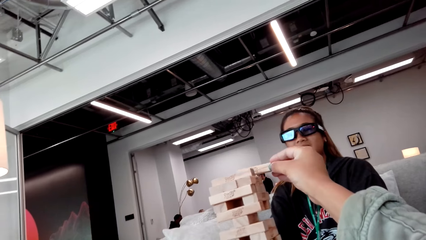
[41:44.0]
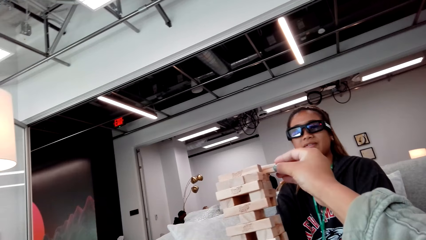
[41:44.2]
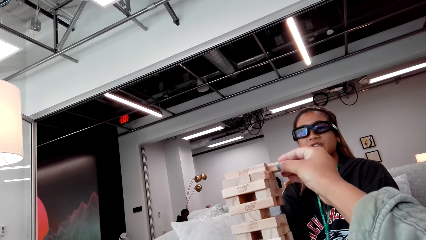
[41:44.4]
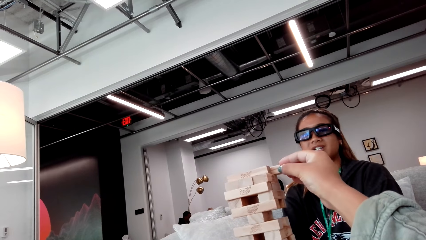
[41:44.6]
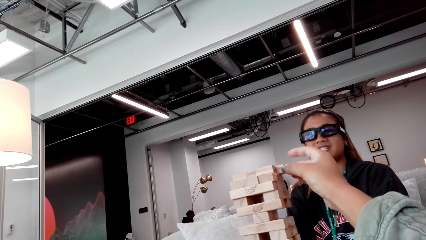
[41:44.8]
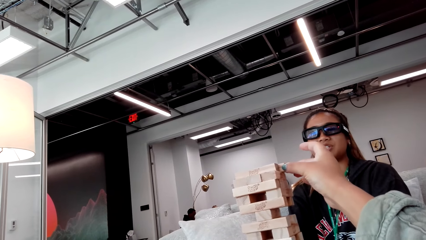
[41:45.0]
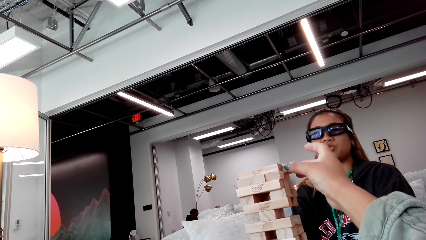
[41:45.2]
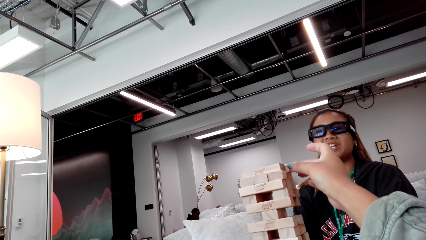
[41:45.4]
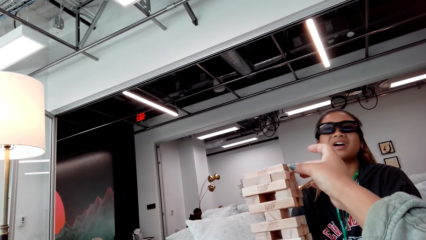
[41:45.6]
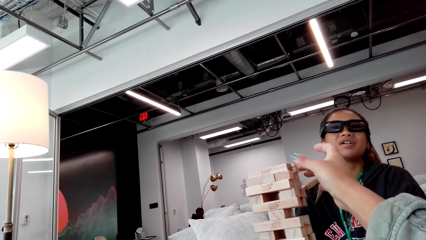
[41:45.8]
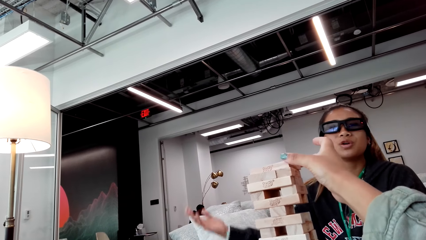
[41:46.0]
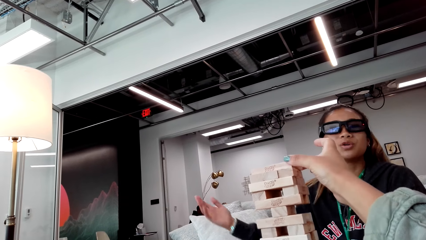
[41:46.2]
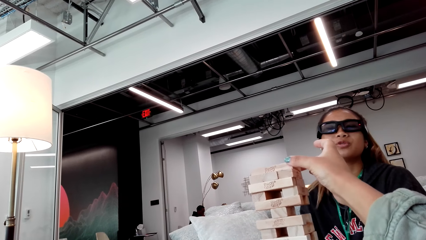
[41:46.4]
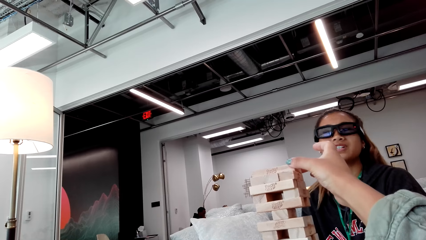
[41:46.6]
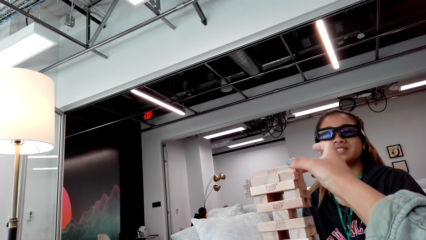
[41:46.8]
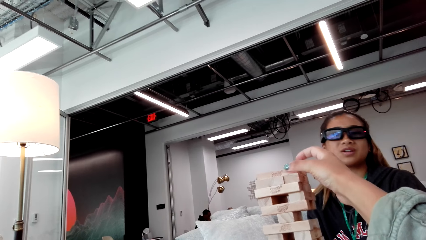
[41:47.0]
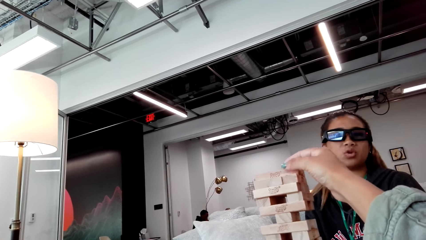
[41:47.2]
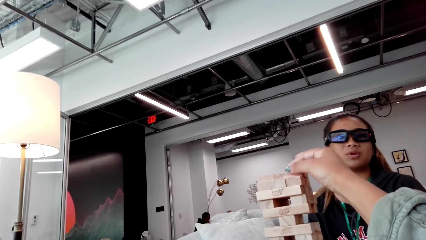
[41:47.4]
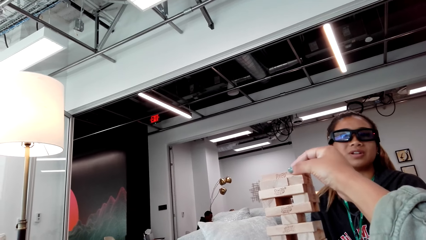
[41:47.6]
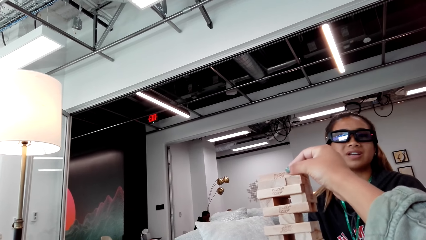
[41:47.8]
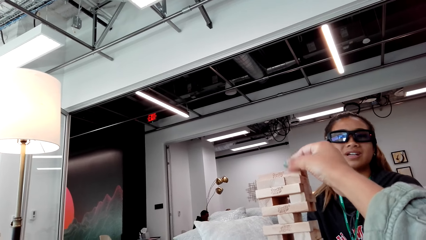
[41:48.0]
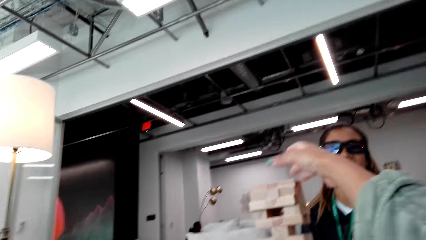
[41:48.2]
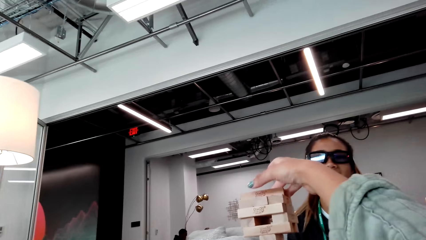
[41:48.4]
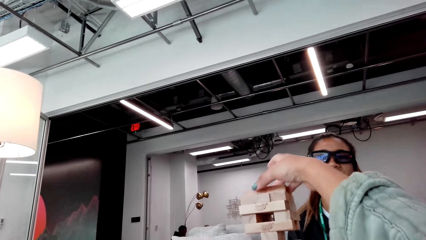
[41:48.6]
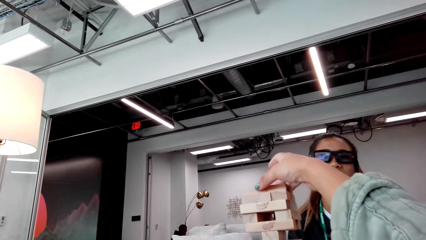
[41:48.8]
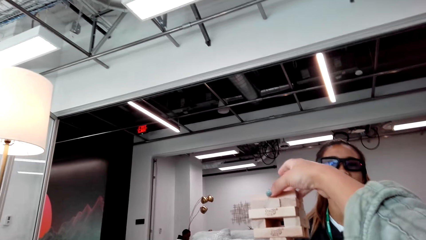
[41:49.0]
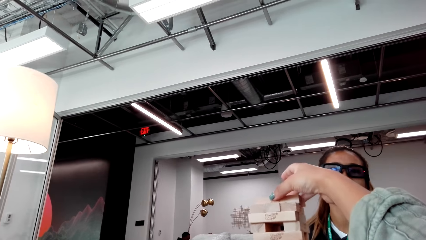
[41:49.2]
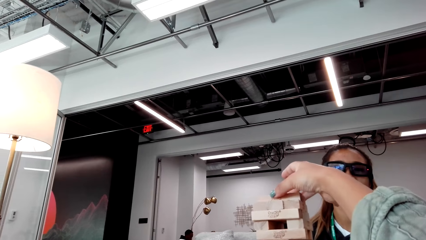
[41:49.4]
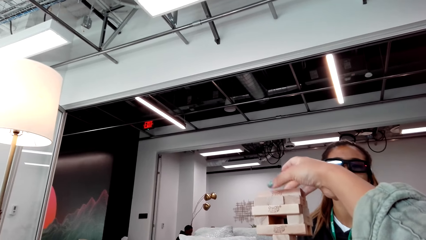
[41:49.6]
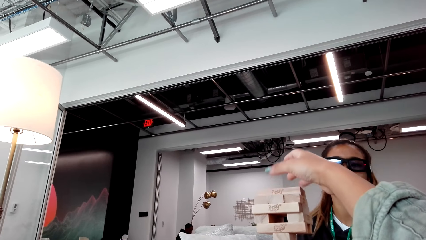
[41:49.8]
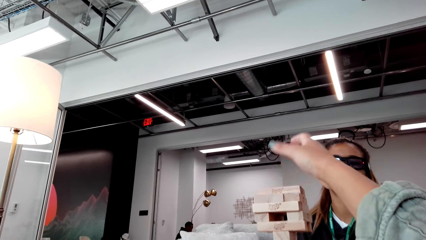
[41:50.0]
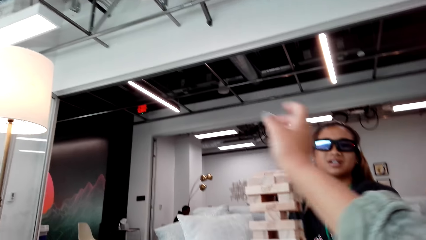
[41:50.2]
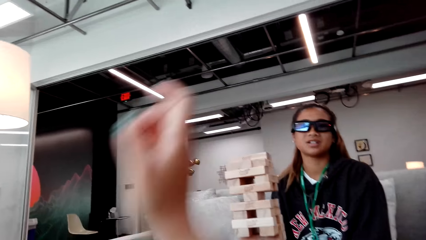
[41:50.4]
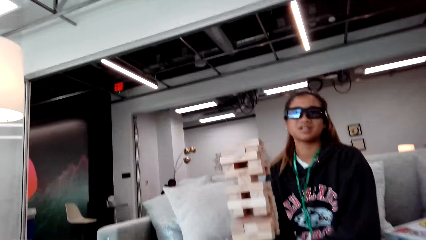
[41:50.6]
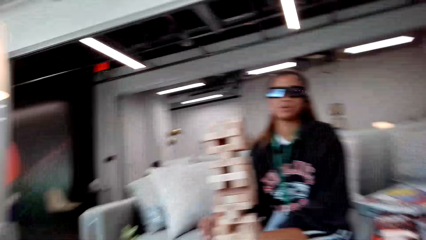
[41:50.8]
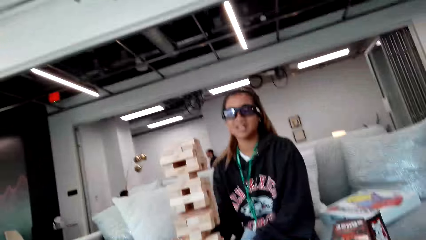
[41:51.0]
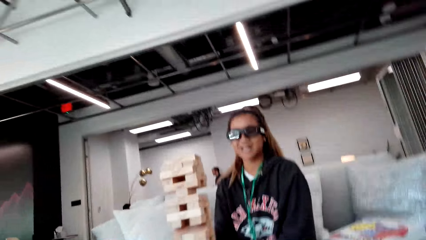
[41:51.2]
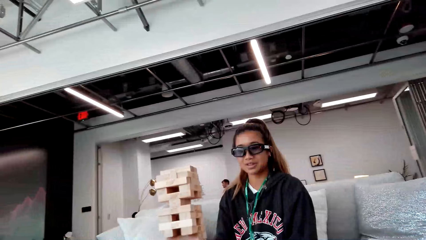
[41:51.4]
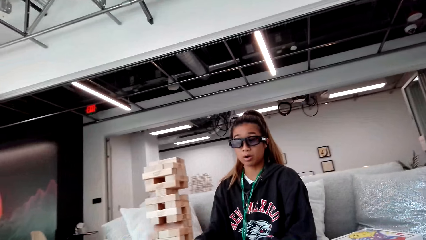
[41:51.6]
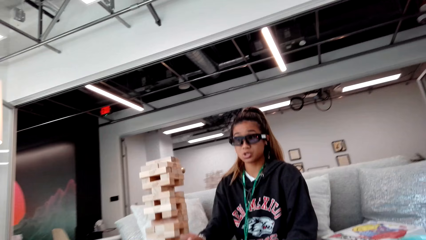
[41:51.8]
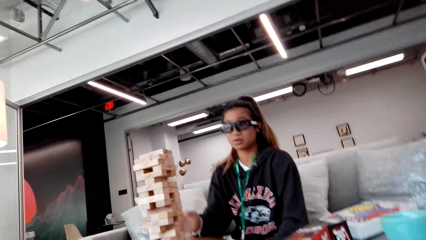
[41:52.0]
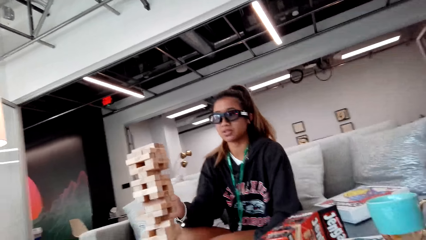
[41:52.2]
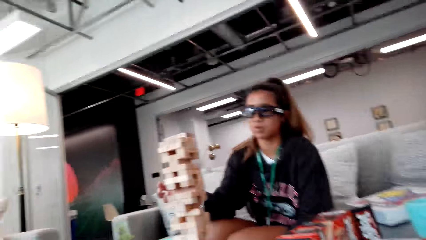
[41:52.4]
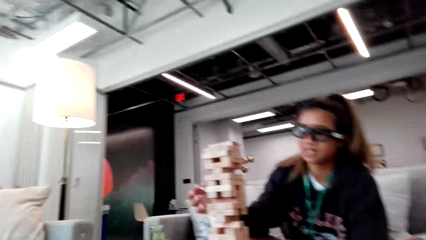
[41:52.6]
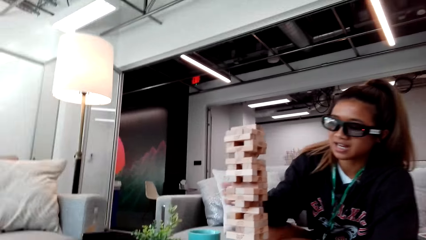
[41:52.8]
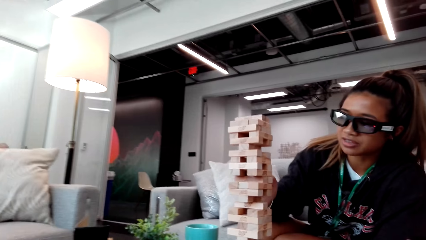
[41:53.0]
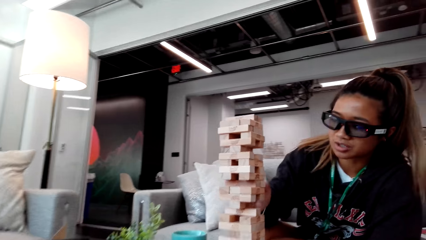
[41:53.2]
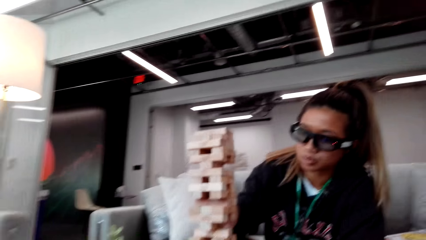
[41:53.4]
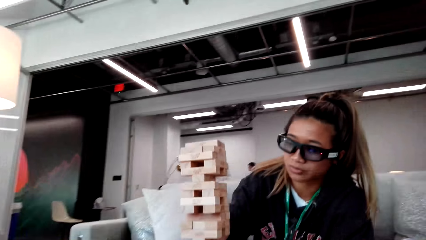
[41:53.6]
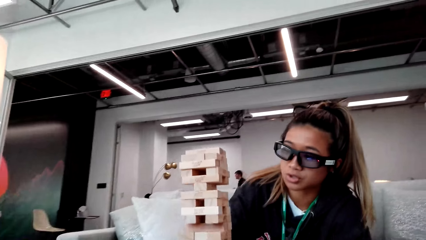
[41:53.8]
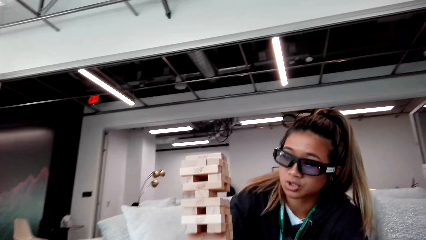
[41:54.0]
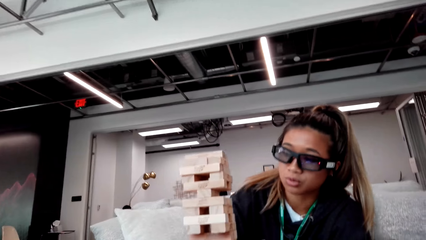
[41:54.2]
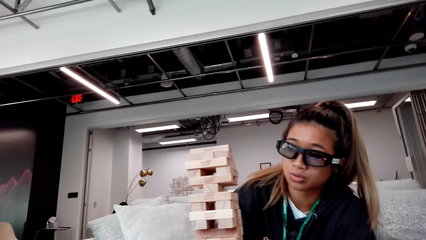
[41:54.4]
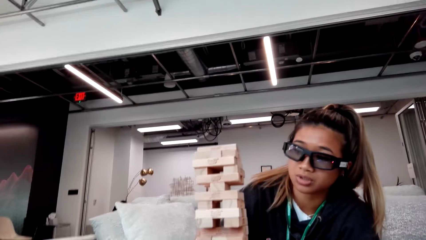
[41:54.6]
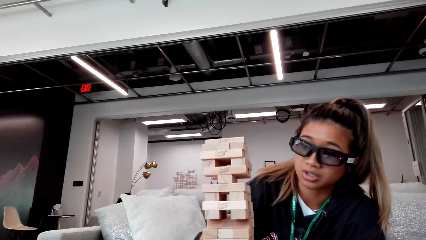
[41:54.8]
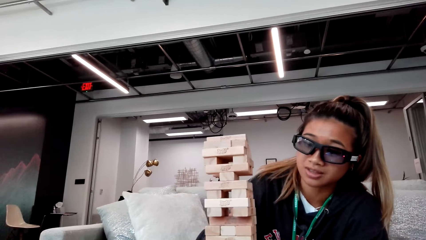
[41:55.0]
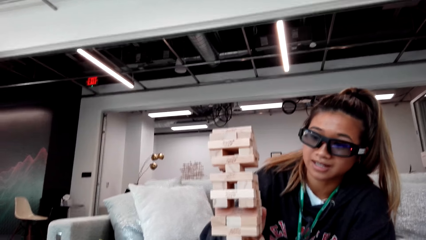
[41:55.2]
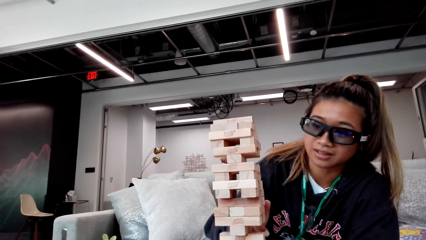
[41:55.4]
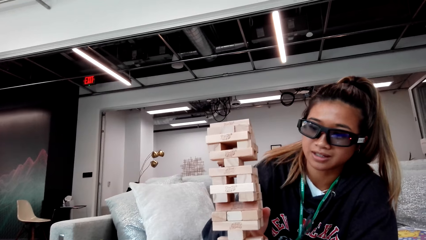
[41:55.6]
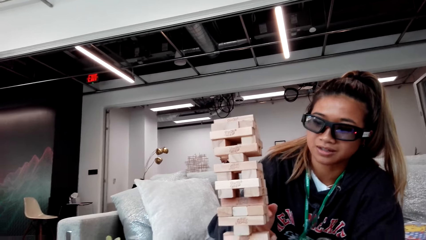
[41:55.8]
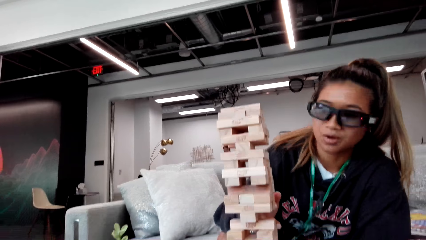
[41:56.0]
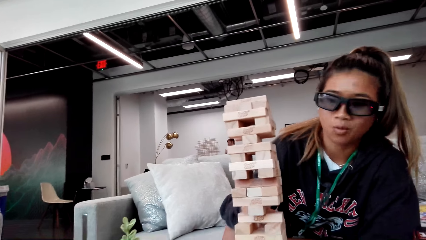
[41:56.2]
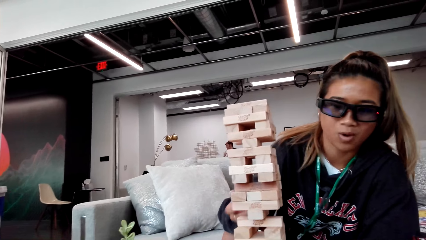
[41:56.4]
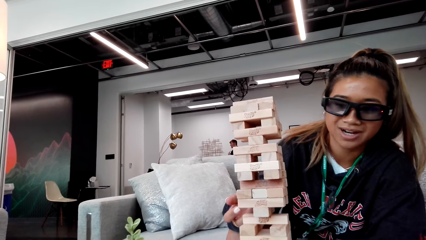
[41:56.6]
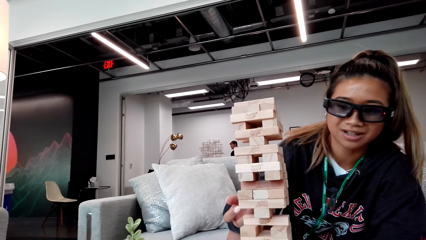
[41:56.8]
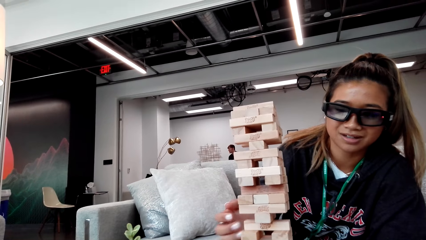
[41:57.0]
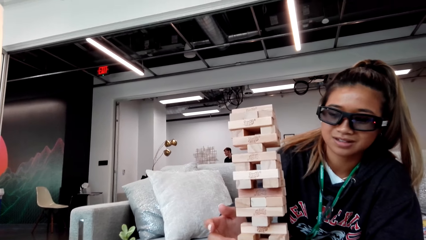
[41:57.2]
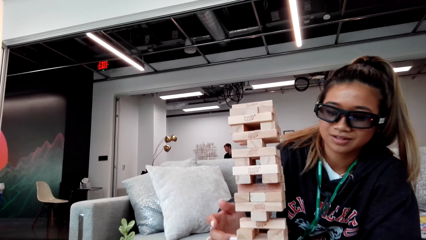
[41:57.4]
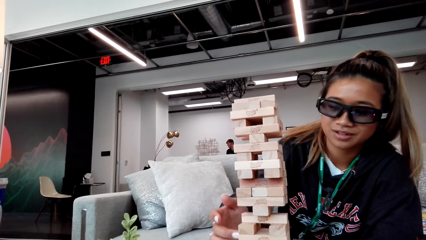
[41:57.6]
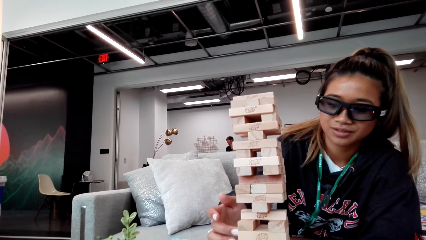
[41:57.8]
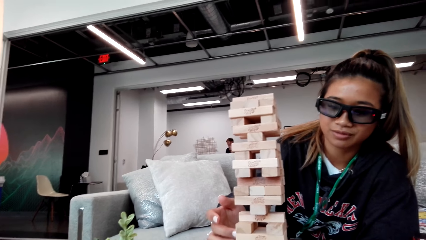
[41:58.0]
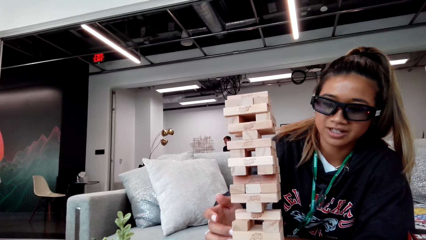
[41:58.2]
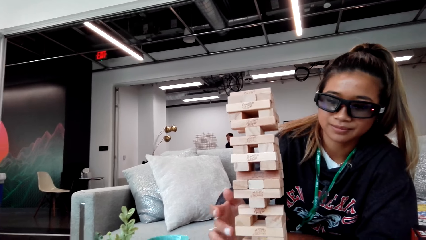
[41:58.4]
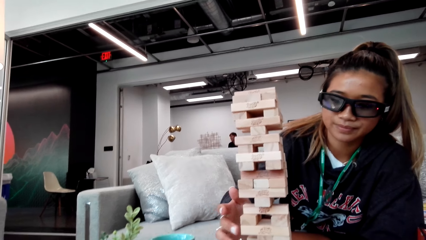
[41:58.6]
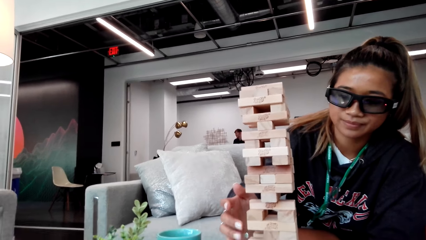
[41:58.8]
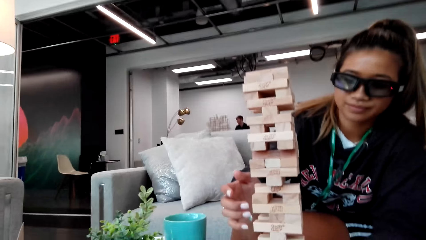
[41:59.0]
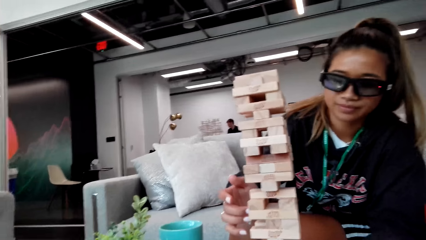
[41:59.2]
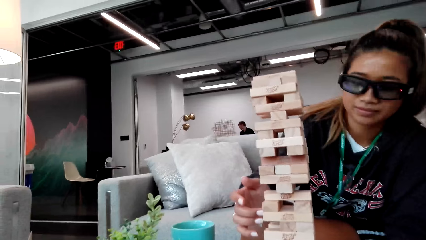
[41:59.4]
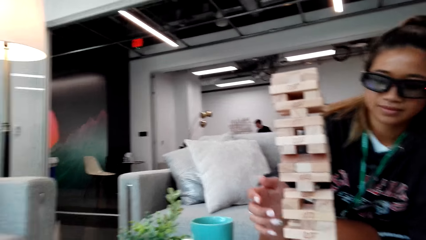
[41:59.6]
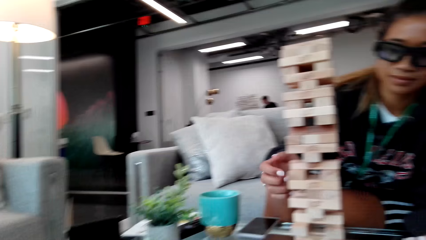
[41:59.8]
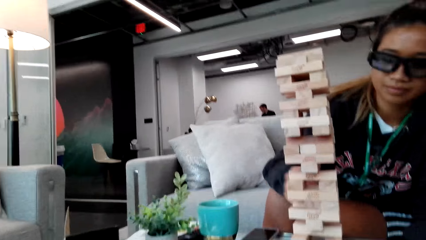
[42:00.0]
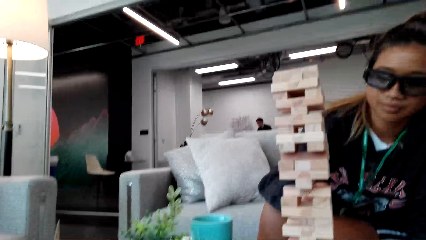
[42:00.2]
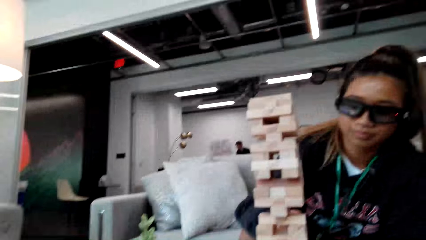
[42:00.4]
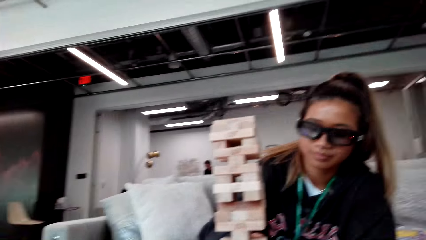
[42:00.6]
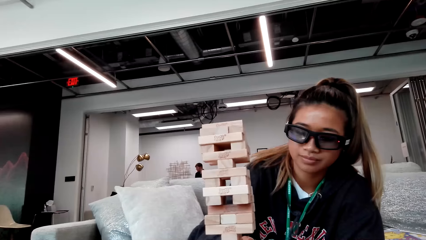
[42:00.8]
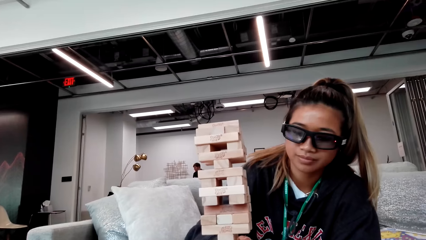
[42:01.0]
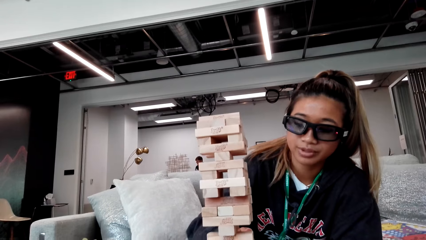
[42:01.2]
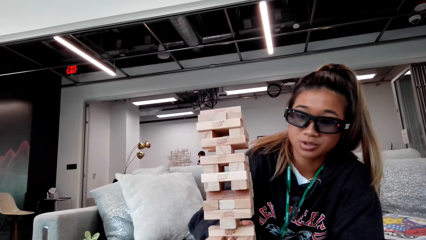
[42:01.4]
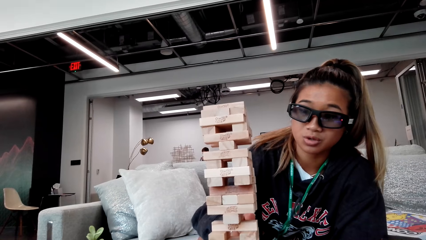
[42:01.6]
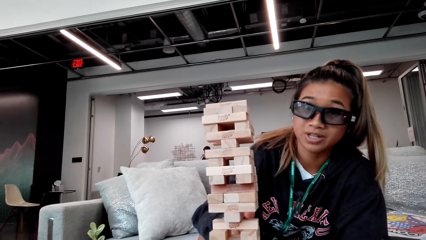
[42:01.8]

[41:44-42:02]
A person touches the wooden blocks.
